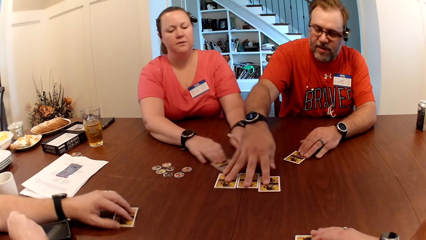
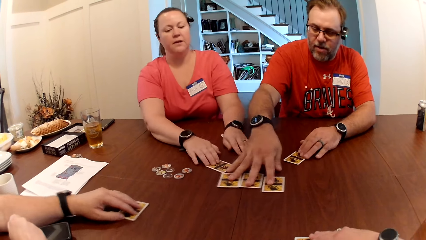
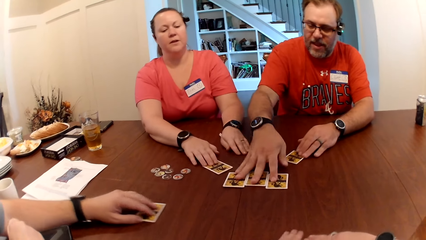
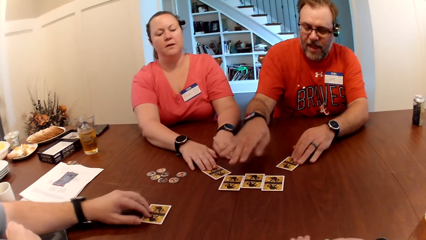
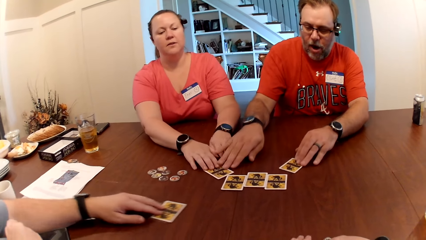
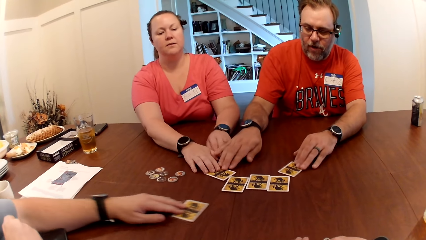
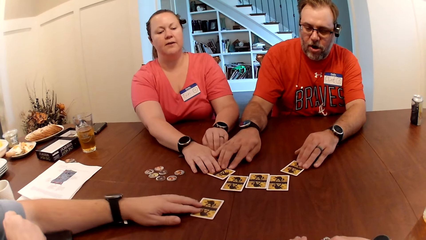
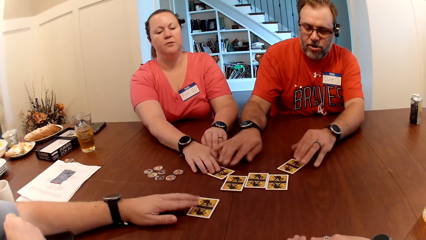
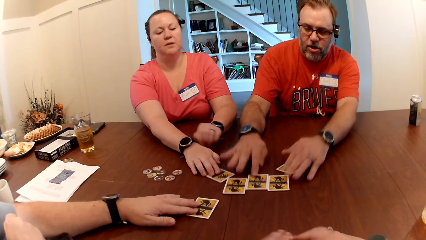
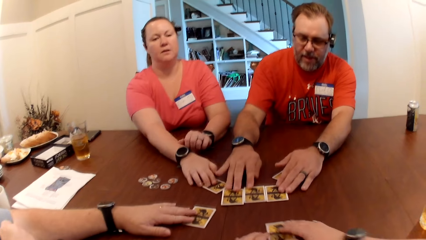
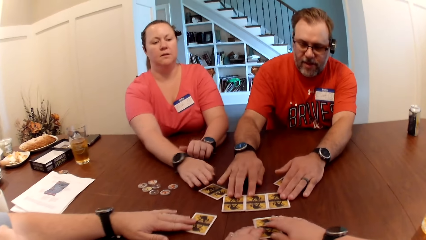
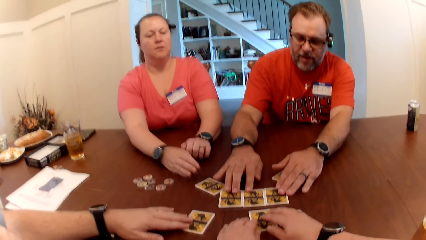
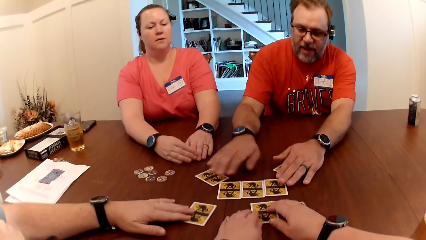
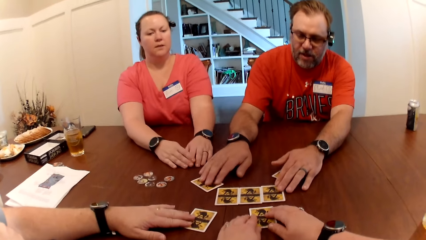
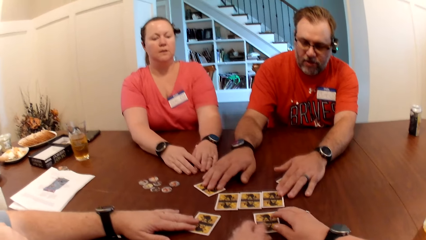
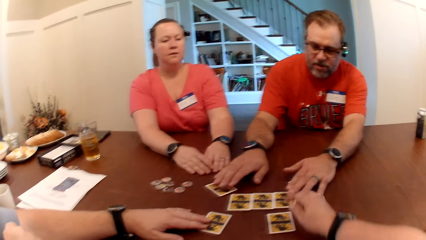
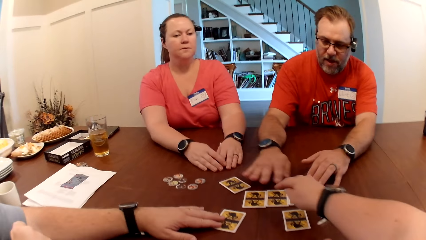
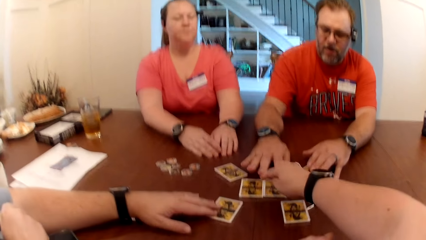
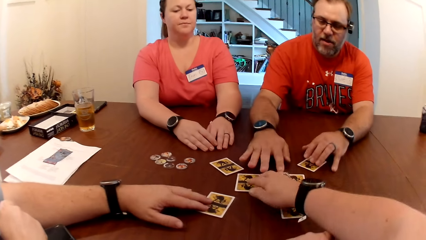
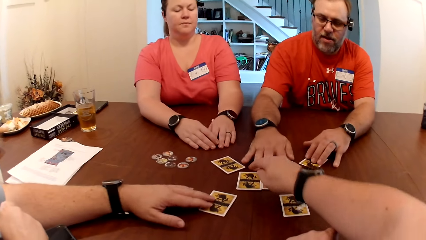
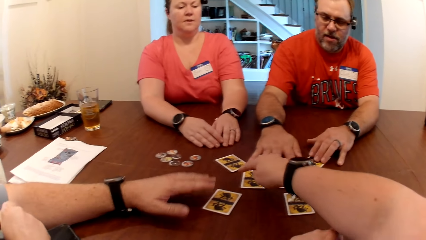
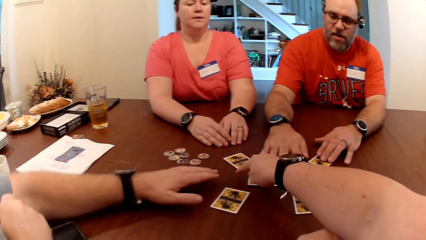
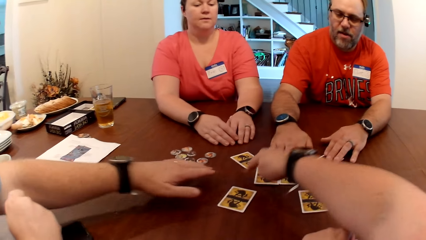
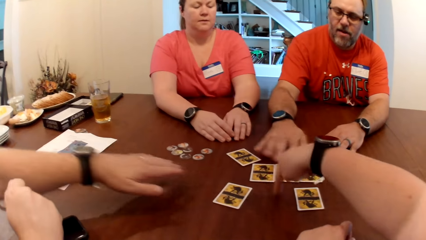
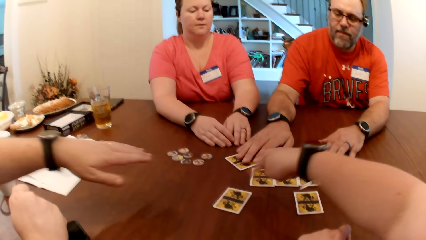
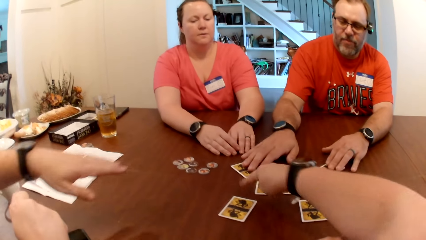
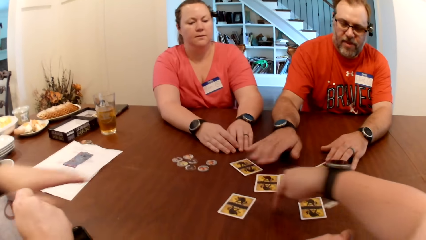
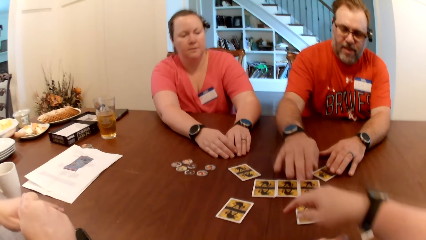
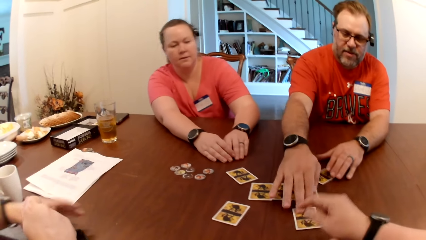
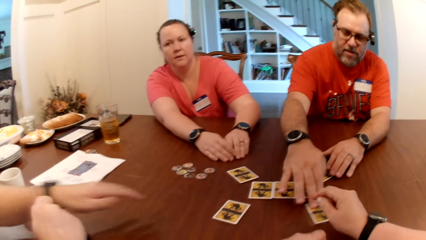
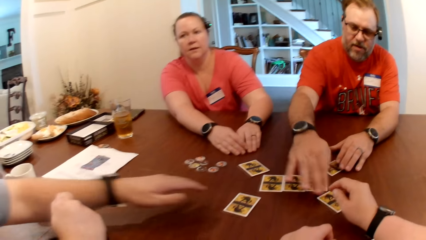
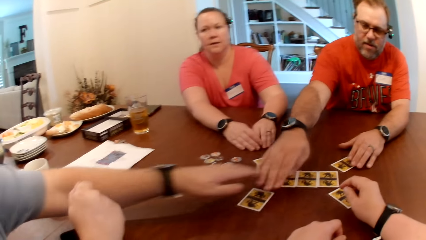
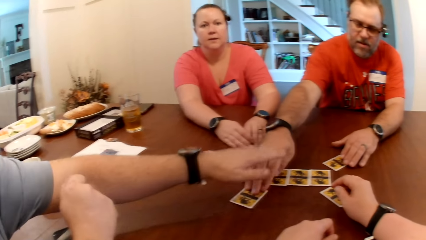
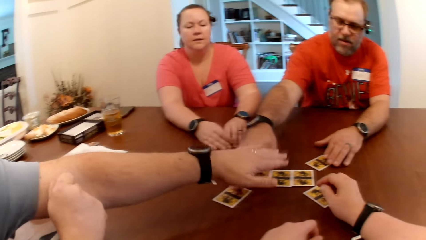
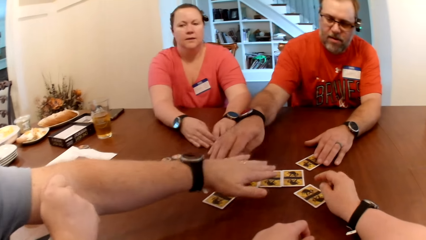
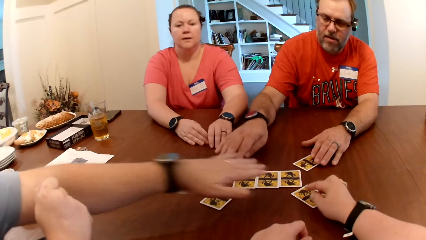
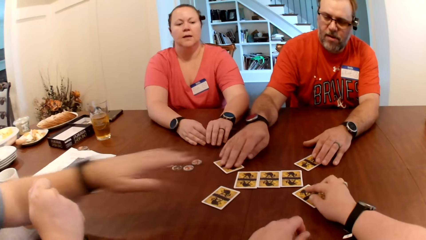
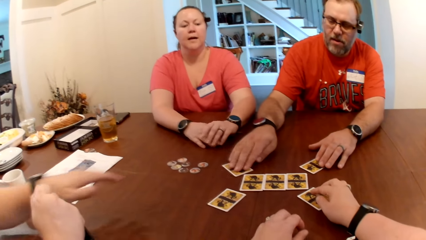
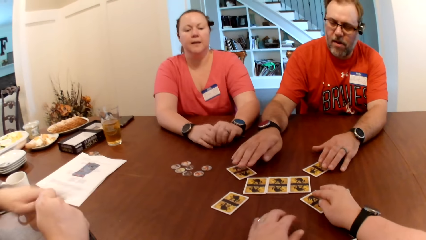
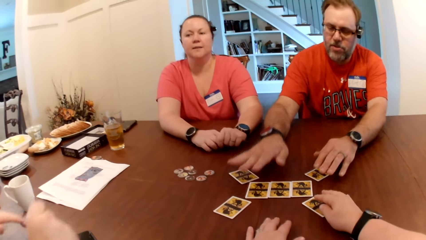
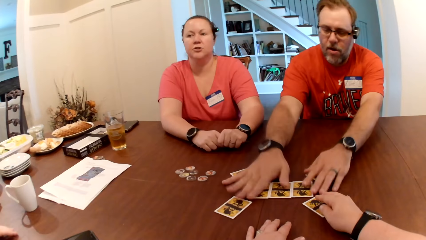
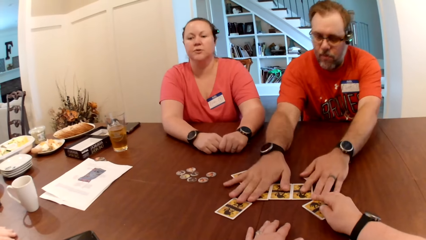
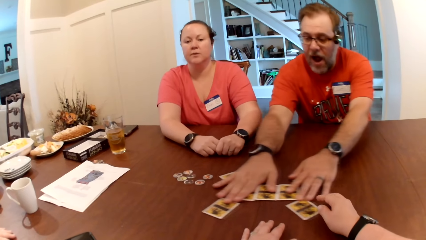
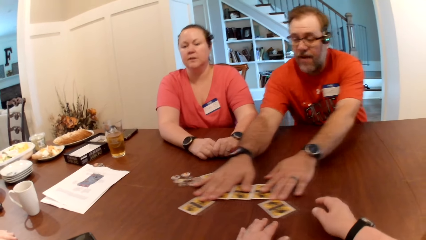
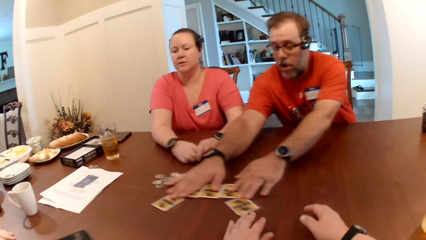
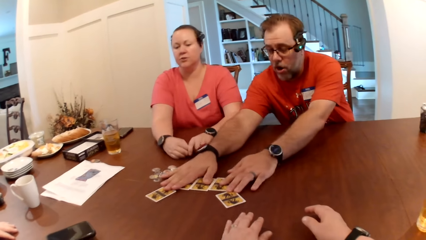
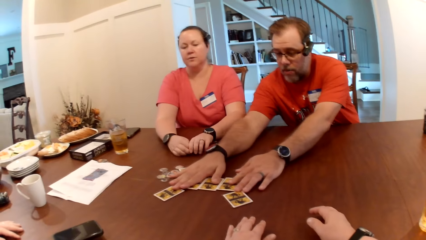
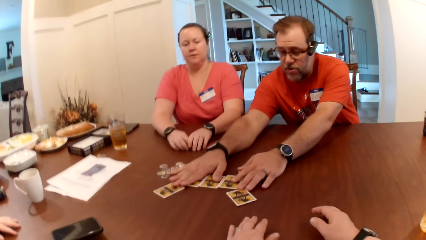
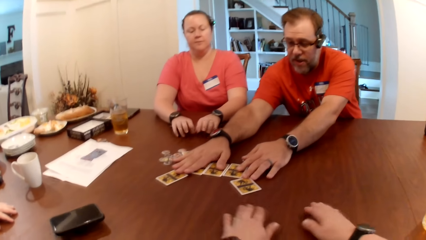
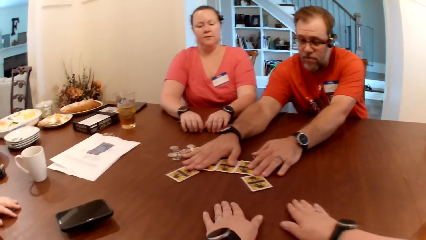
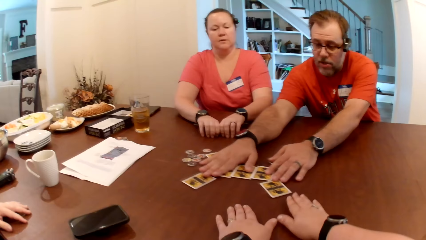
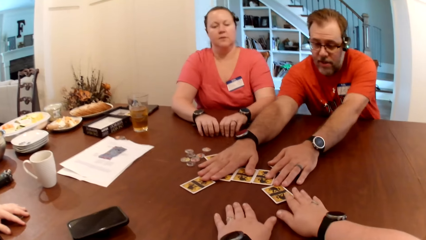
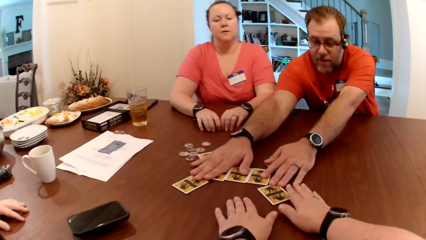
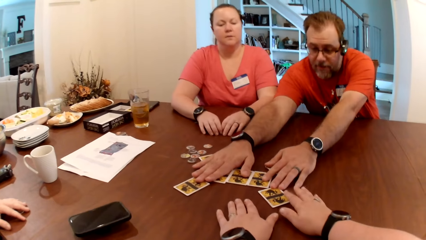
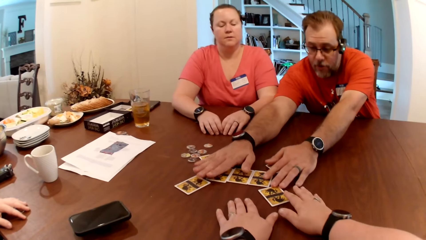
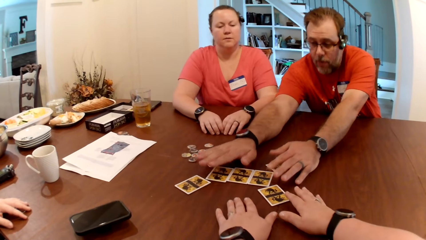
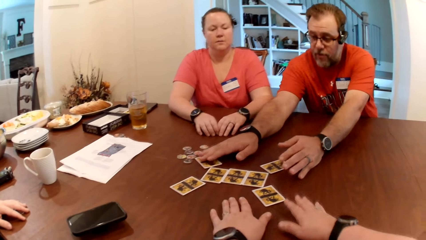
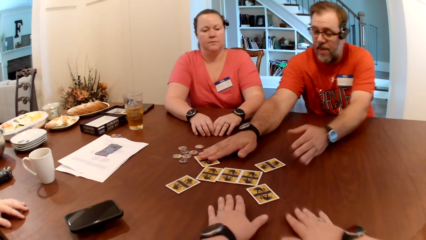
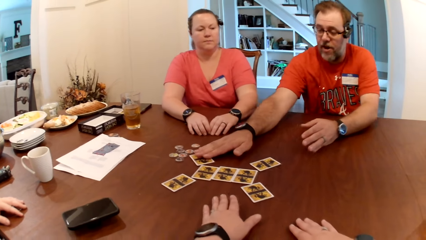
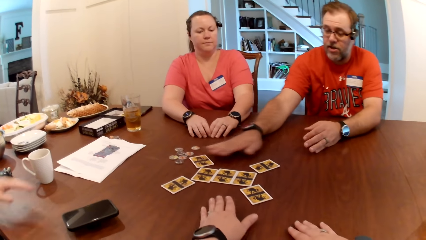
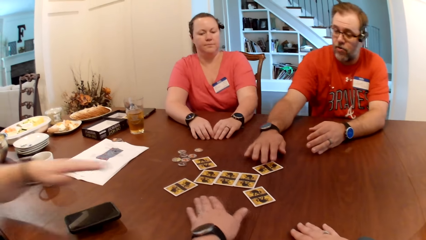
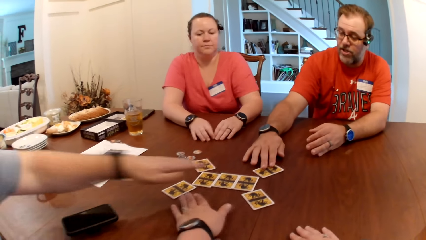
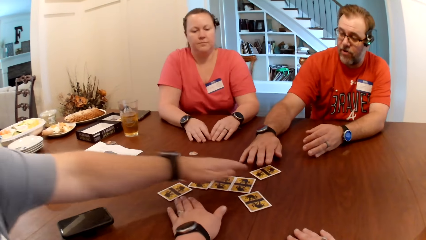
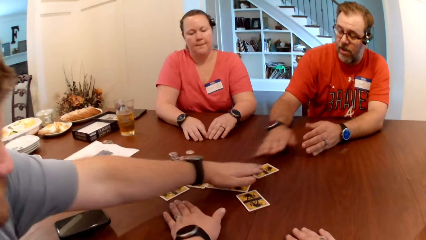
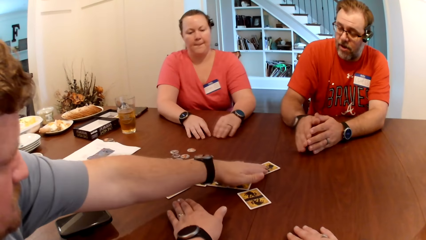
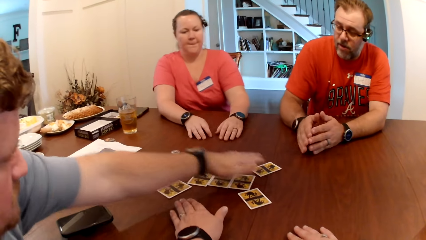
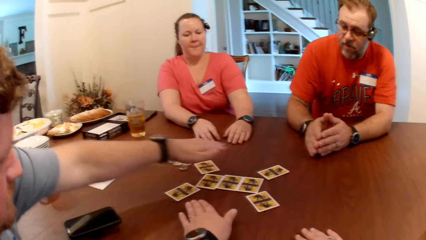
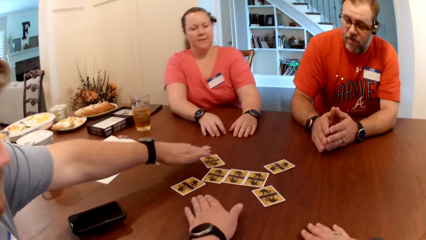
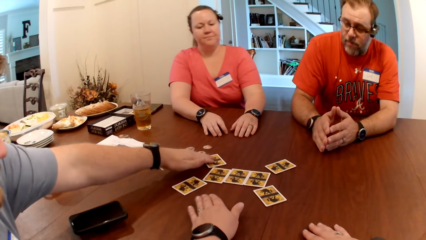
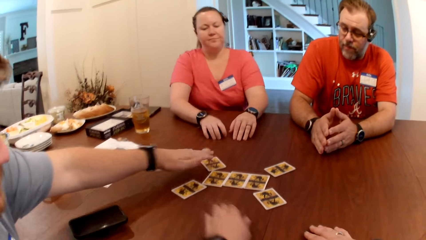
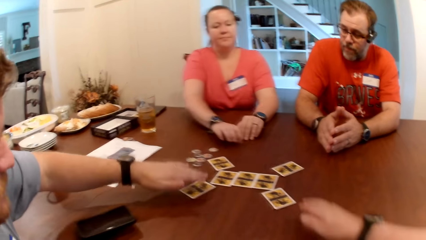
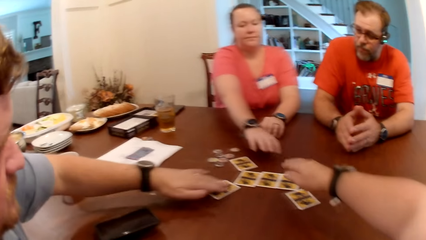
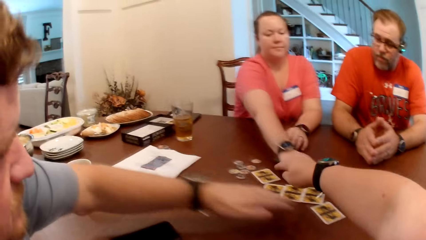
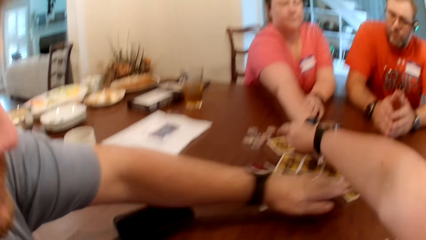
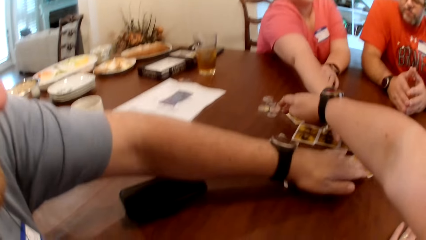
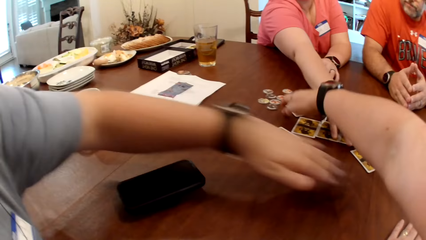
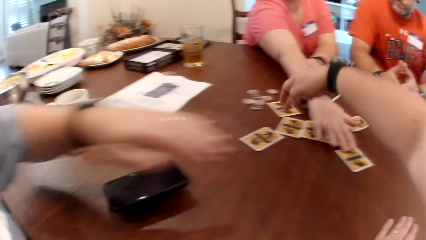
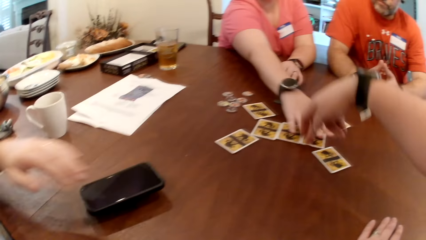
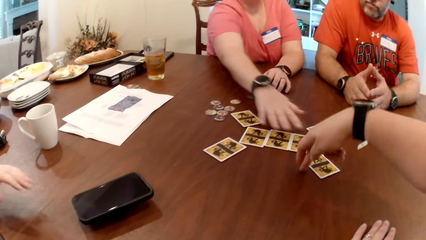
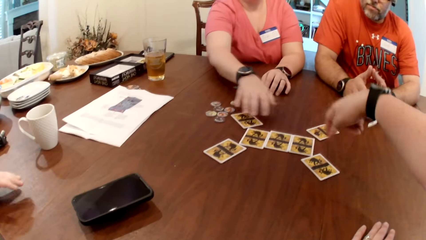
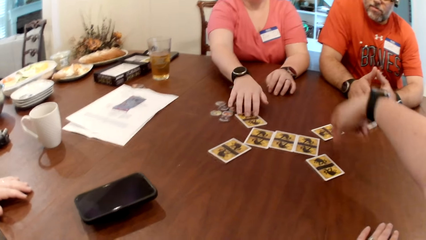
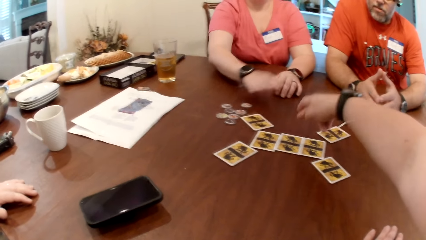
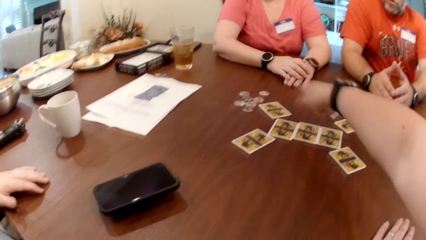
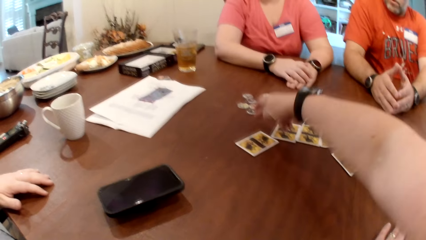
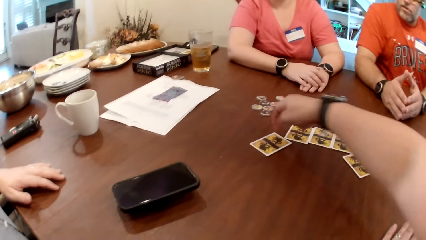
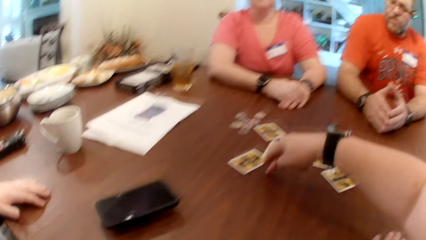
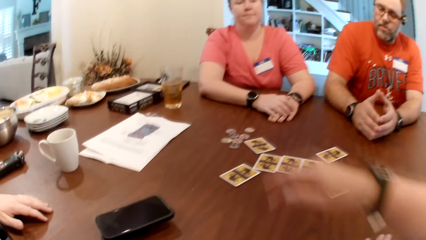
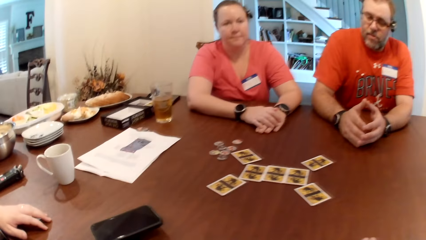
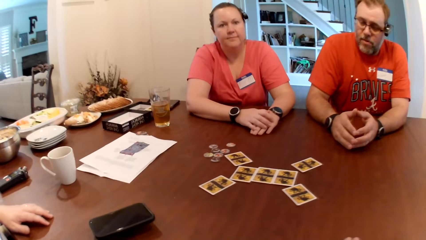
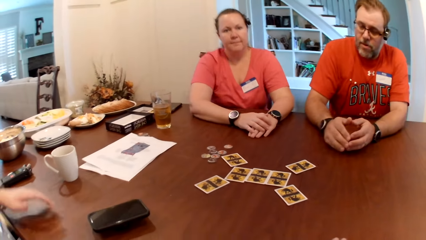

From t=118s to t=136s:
A man adjusts the cards on the table with his right hand. Another man adjusts the card on the table with his left hand. The camera wearer touches the cards. The other man touches the card on the table with his left hand.
